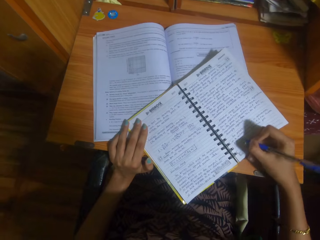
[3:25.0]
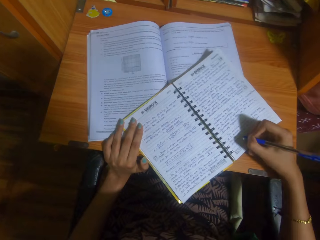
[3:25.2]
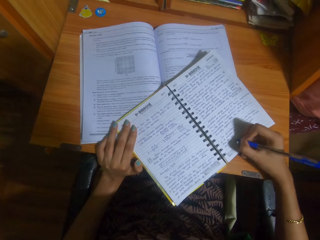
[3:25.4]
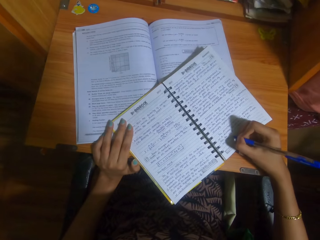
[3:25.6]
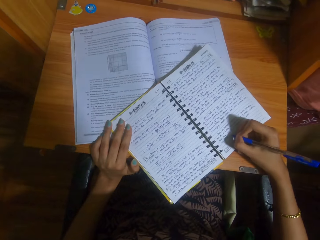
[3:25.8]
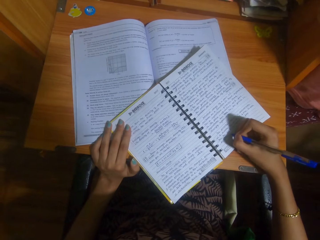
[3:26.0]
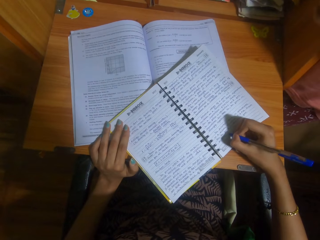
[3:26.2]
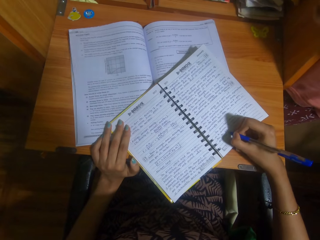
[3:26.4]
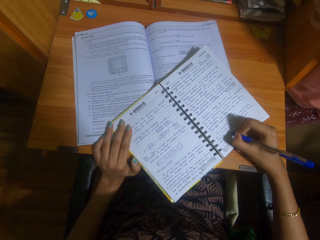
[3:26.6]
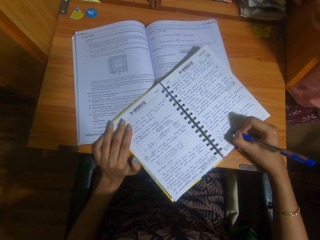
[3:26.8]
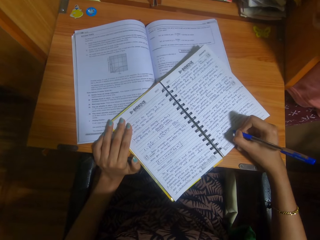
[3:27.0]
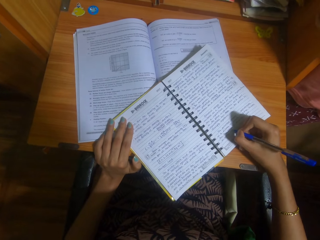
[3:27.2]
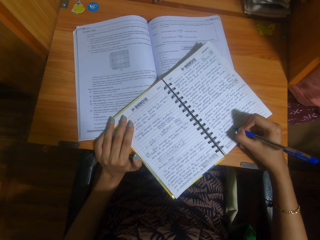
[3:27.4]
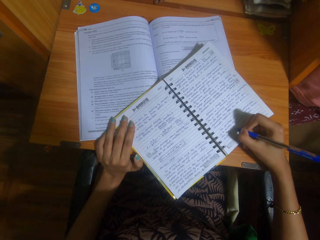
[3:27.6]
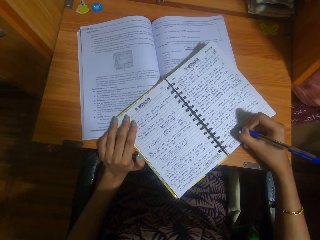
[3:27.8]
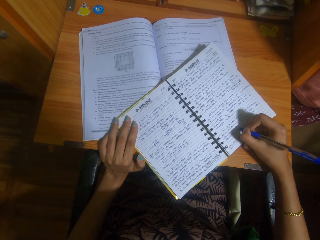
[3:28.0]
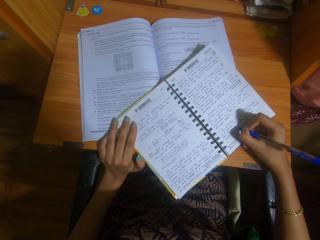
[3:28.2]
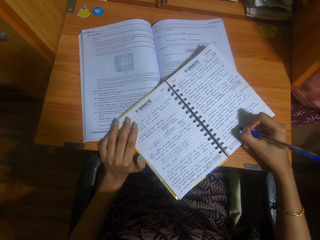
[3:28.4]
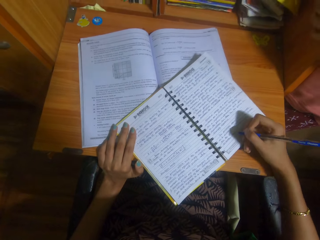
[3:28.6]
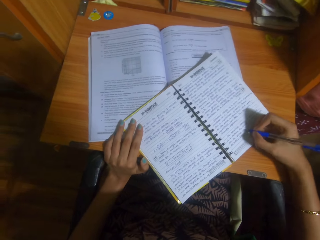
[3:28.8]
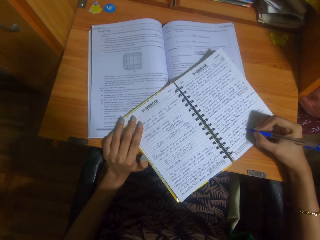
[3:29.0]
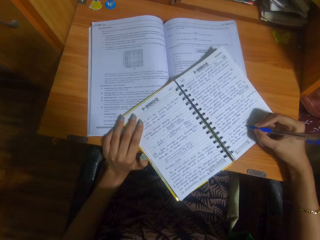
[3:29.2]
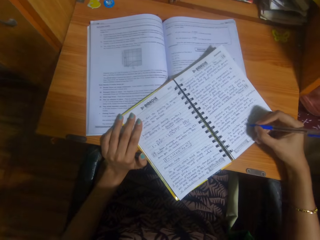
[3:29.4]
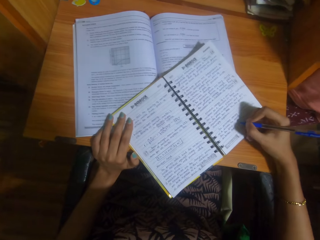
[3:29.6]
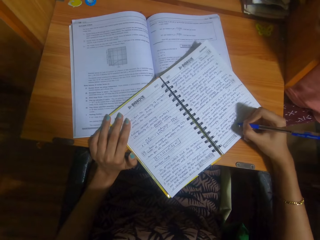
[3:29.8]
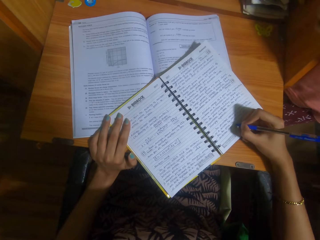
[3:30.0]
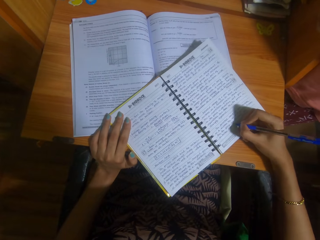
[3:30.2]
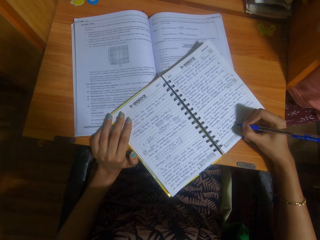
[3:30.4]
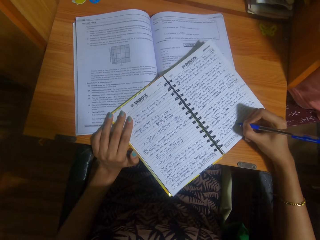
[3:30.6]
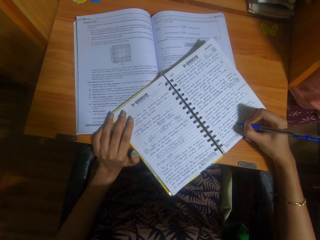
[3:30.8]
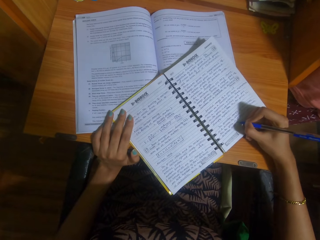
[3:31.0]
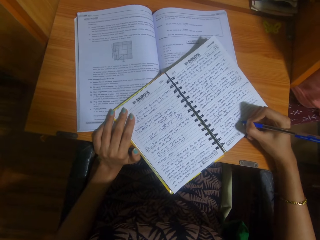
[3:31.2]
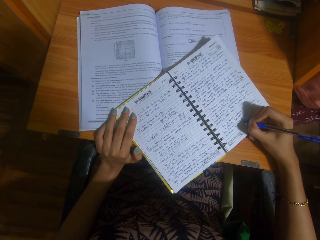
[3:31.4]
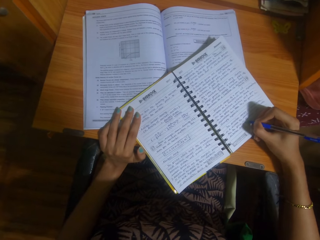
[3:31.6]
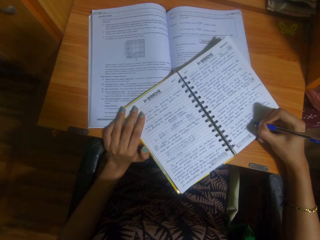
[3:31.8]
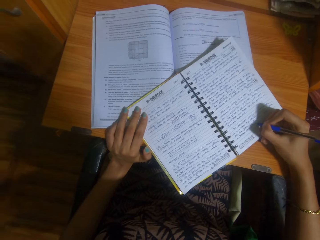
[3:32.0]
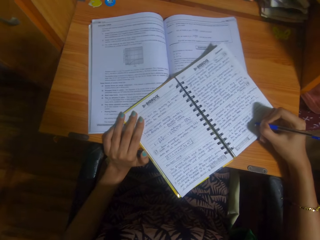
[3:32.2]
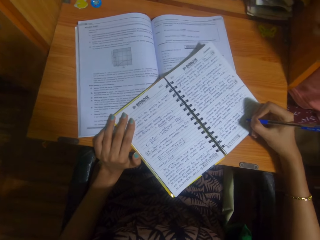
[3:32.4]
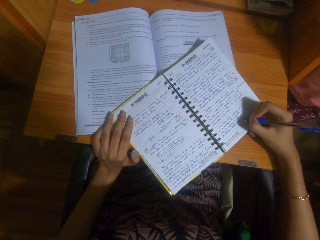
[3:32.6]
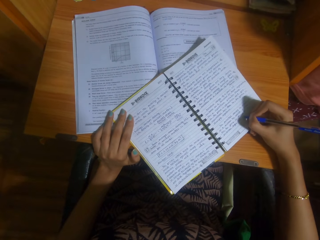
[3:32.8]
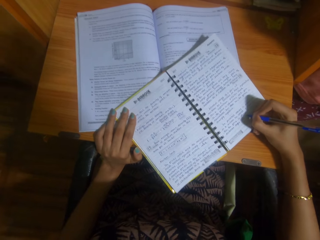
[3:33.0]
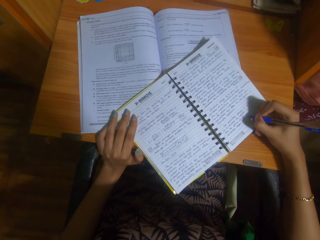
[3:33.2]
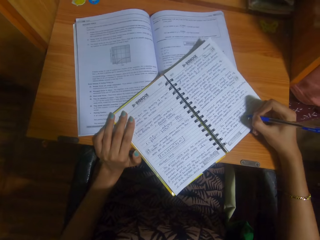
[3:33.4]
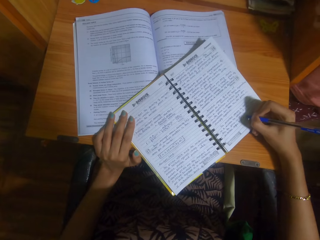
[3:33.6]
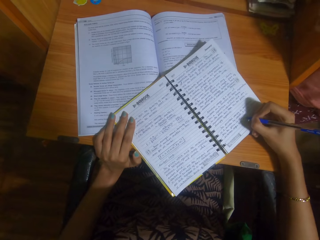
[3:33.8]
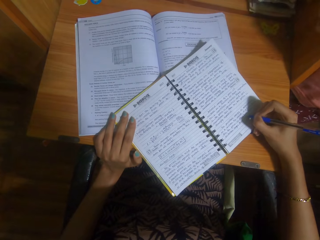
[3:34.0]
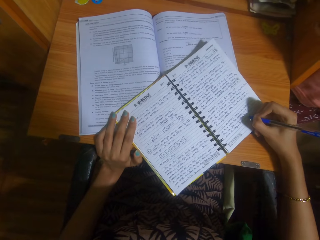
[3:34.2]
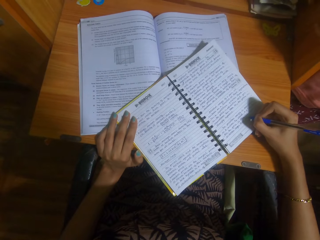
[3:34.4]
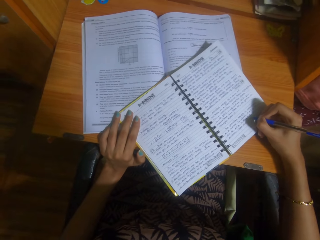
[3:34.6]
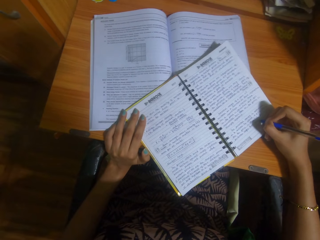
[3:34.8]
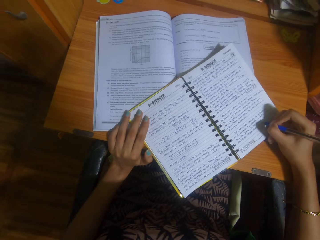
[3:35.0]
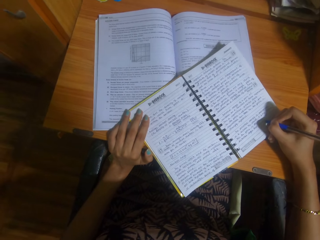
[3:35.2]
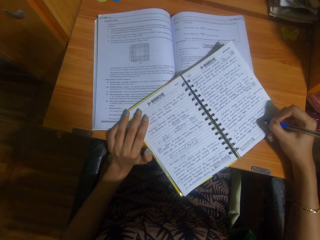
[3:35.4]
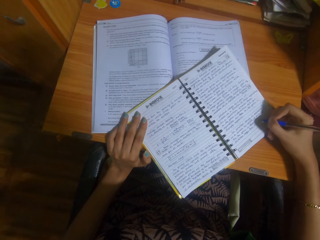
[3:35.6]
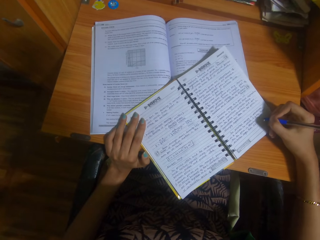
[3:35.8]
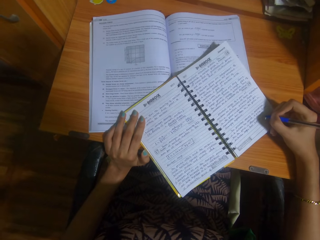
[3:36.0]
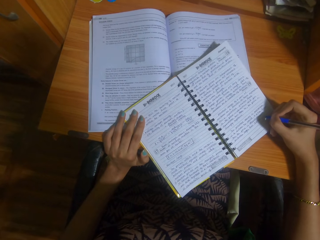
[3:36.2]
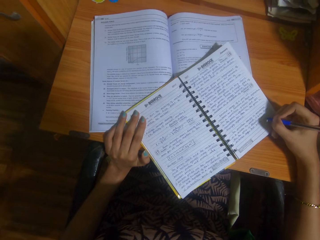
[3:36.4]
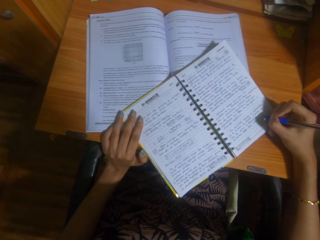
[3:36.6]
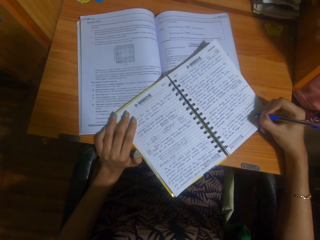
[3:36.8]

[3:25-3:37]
A woman talks to the camera wearer. The camera wearer talks to the woman. The woman talks to the camera wearer.

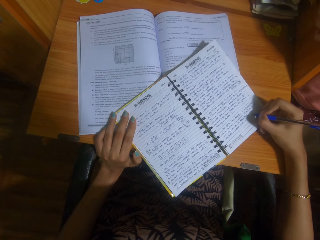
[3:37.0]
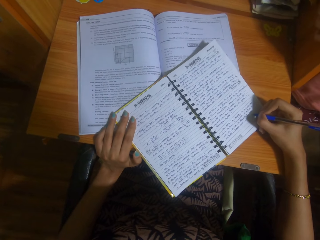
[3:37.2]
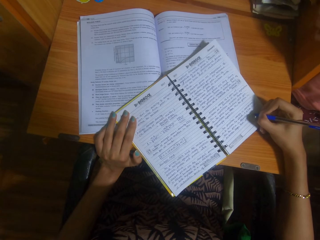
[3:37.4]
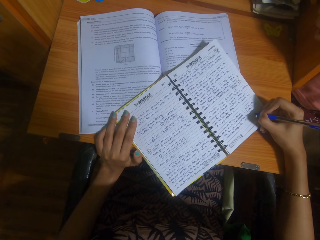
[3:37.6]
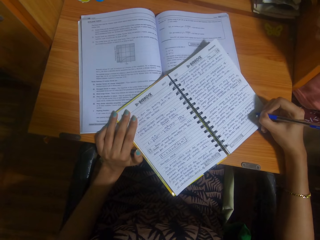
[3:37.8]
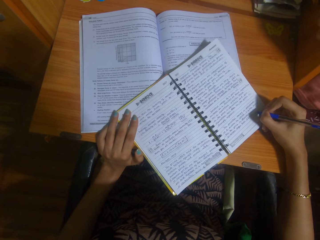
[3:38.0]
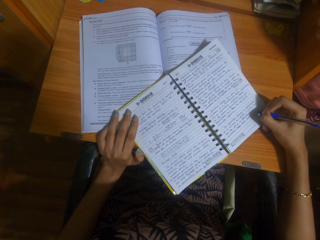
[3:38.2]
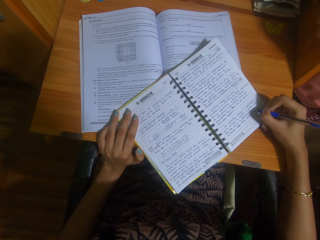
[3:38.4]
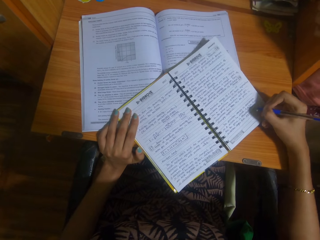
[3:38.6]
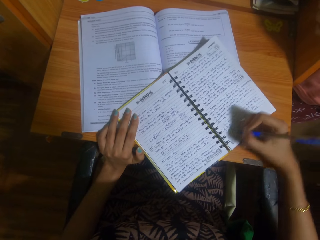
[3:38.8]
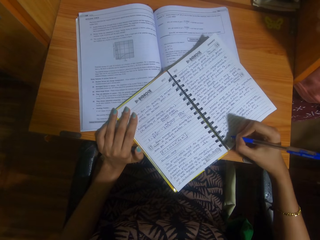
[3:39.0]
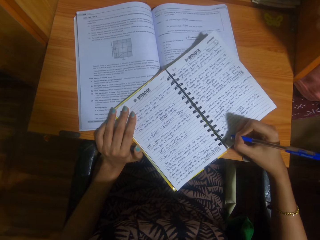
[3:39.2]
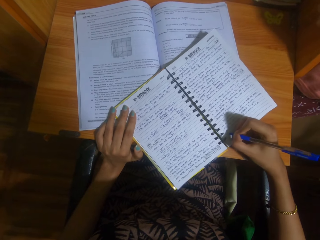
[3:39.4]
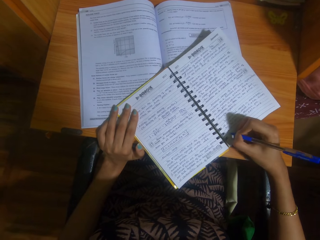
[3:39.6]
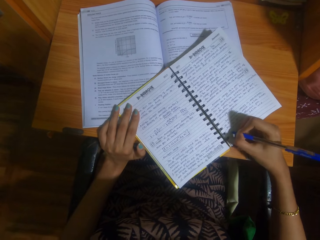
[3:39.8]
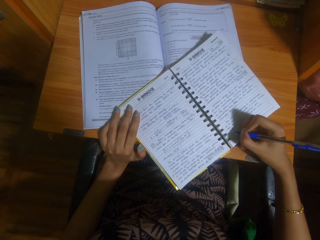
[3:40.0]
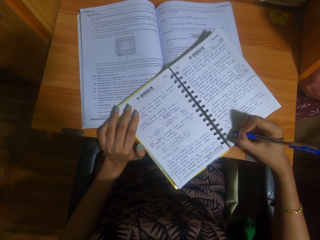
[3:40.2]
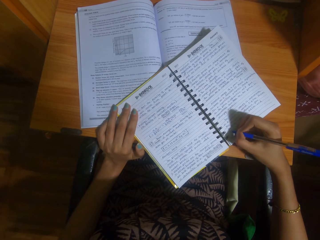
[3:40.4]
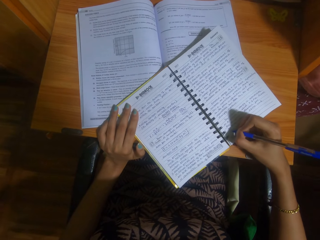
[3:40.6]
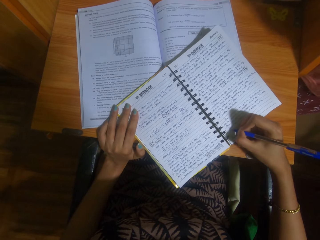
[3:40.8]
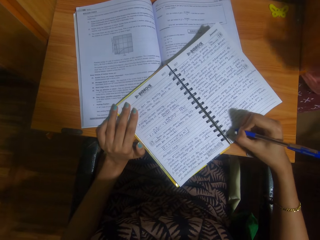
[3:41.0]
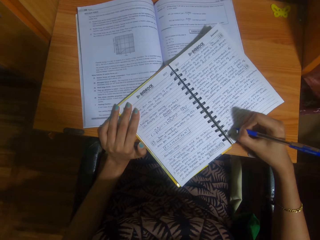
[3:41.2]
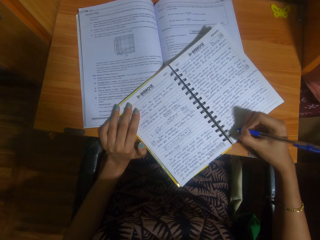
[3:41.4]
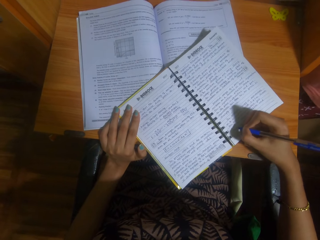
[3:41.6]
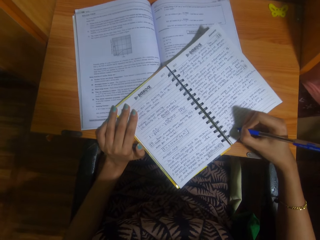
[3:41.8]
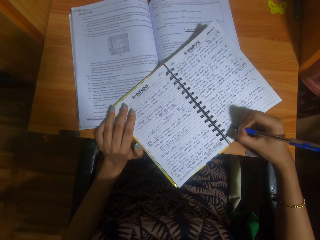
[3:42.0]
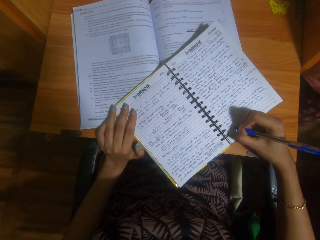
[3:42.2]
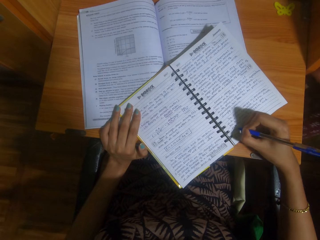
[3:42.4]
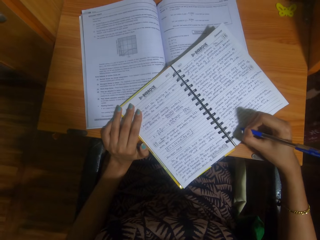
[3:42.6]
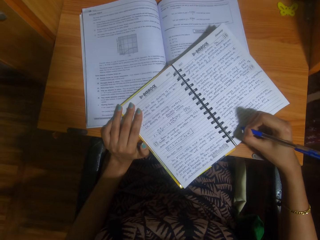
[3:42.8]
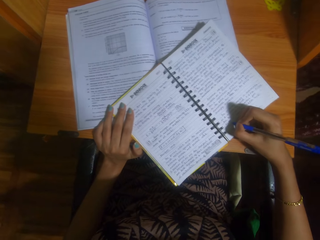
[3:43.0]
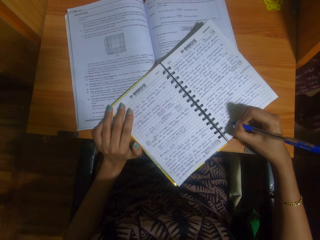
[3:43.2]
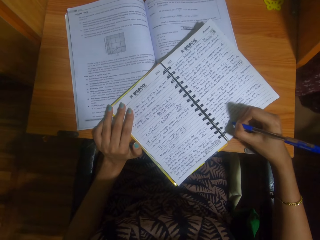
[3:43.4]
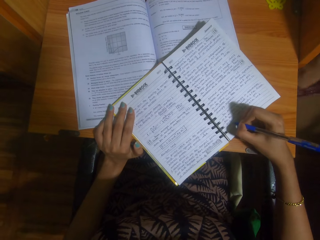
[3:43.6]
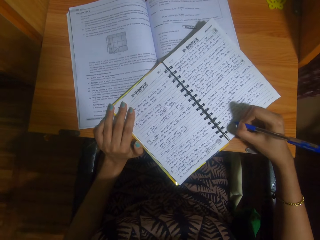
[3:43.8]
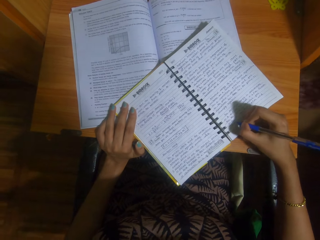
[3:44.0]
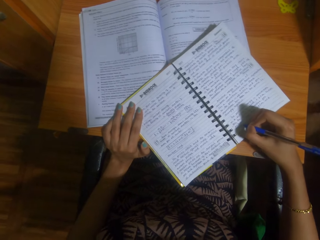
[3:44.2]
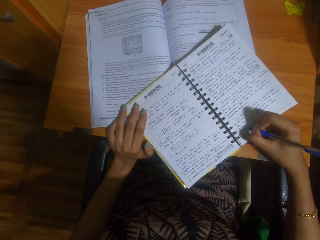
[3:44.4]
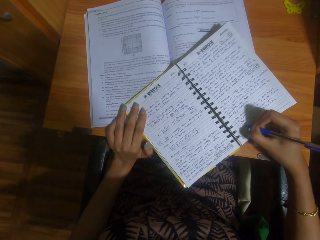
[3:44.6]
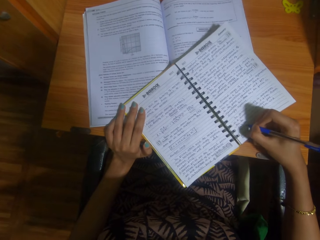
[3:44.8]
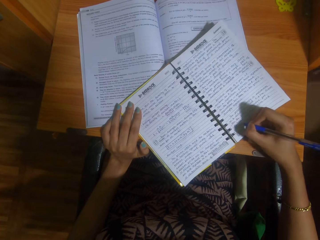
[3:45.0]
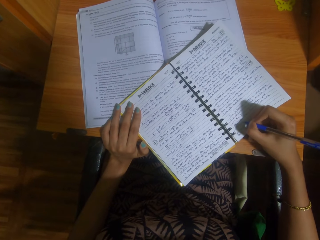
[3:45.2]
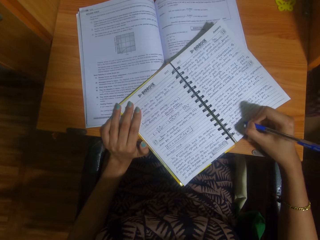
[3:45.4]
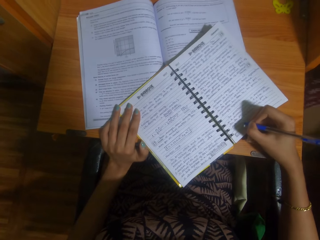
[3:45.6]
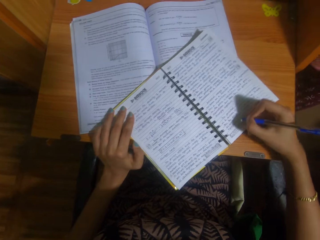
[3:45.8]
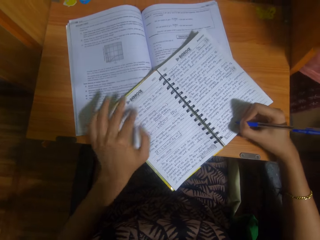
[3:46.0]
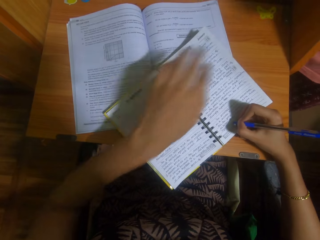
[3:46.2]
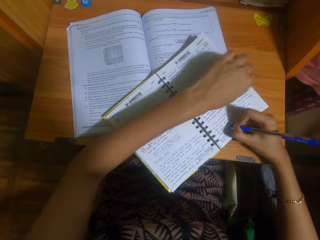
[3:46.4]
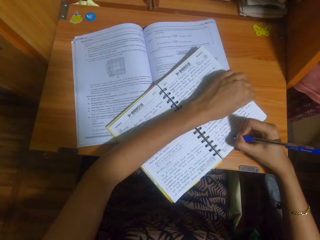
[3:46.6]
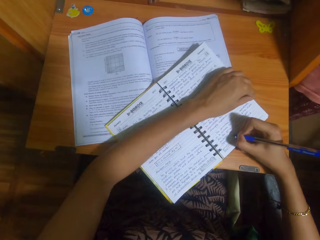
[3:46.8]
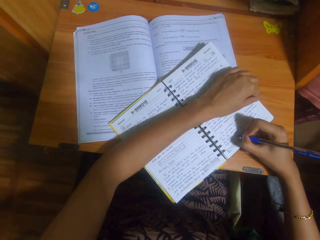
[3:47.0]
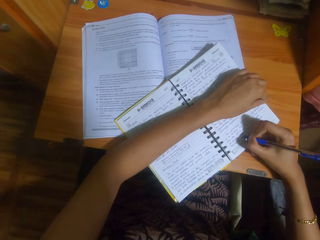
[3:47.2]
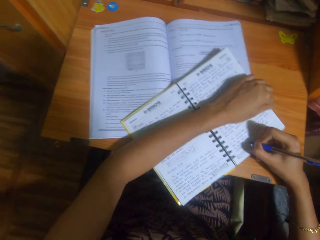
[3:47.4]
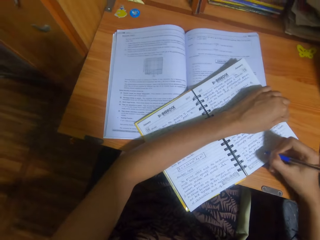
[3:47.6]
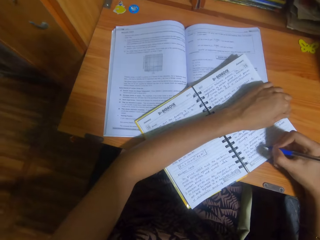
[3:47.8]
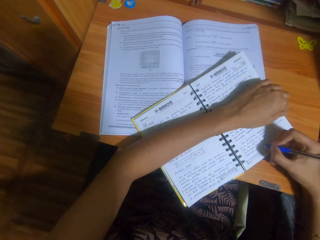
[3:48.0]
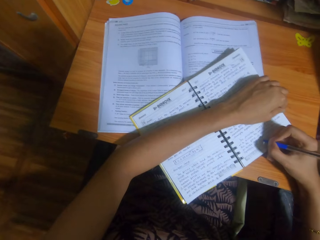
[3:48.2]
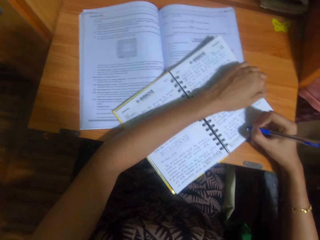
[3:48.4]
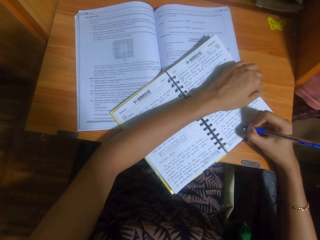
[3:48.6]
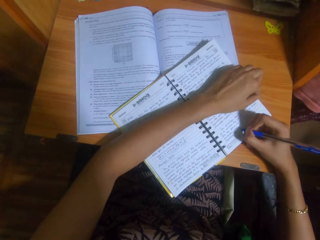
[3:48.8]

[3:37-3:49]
The camera wearer crosses a hand on a book. They talk to a woman.
